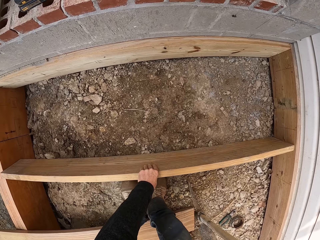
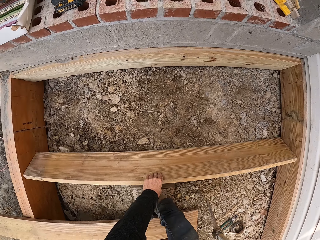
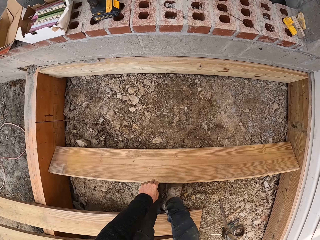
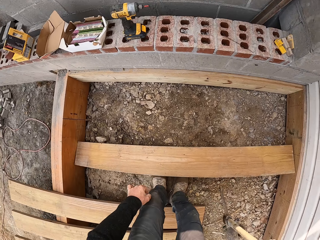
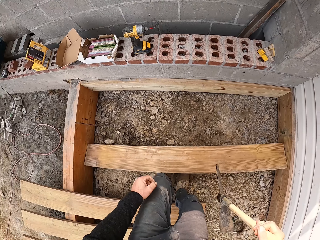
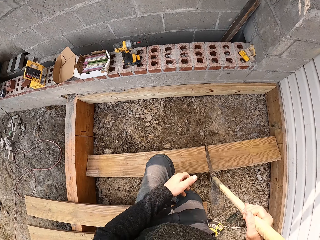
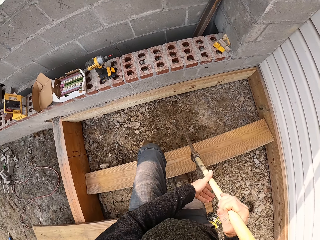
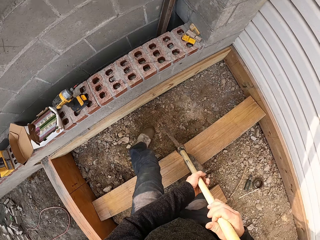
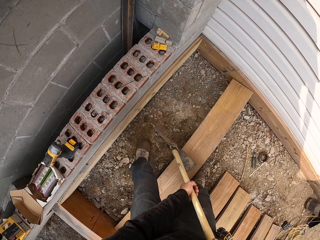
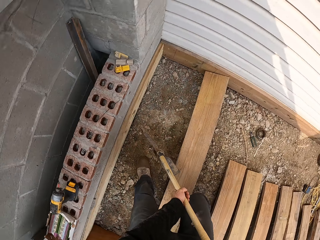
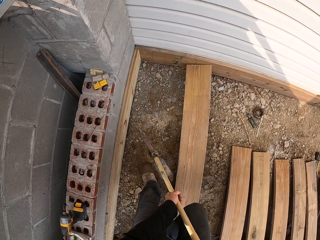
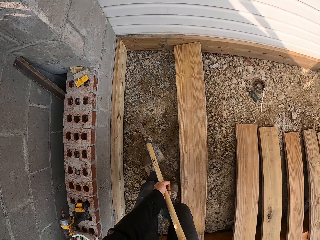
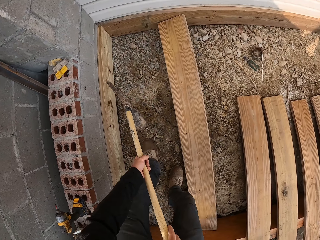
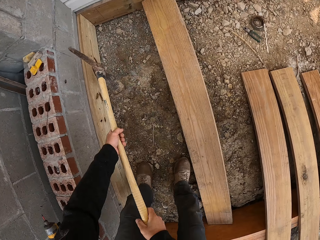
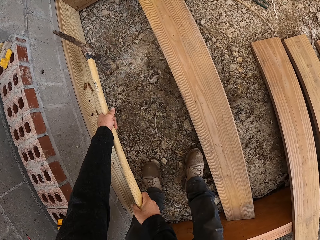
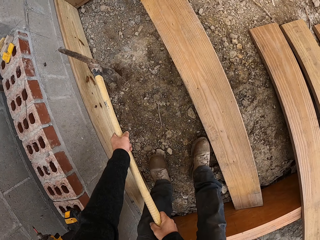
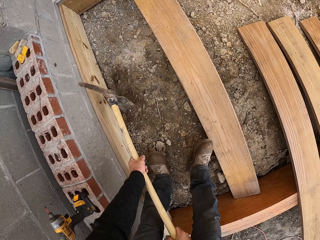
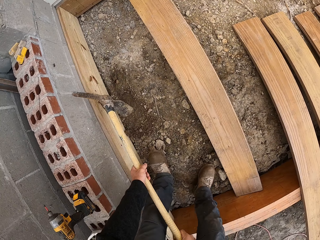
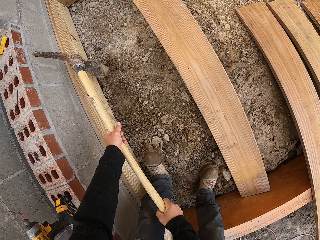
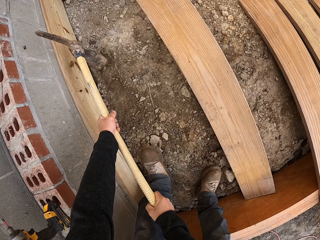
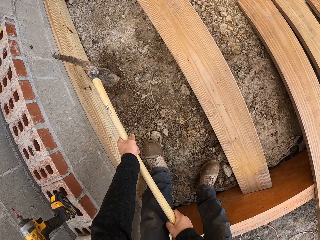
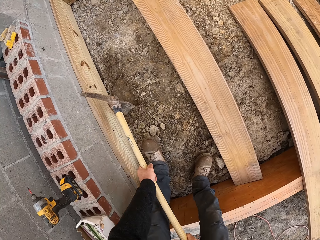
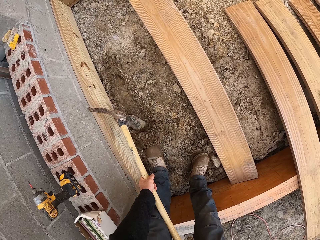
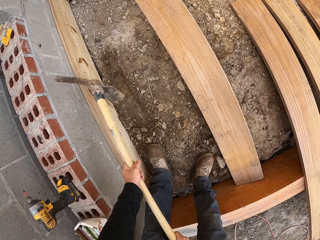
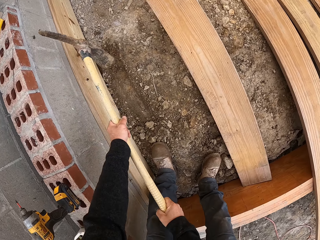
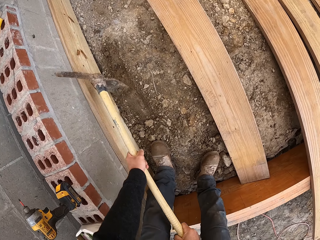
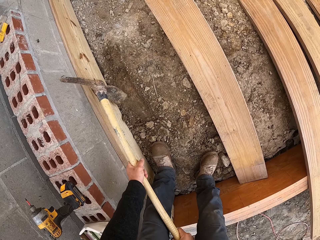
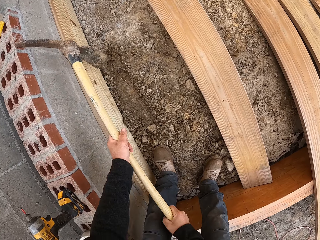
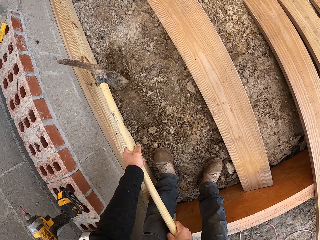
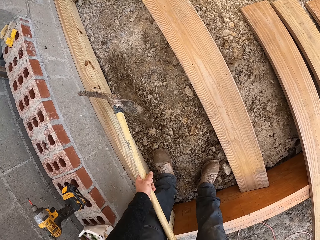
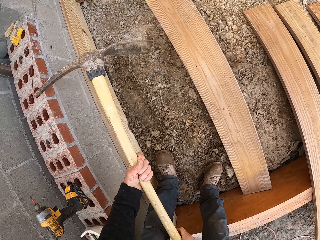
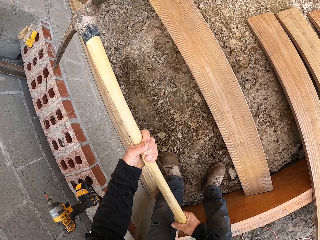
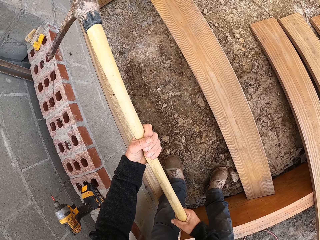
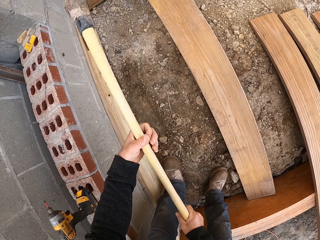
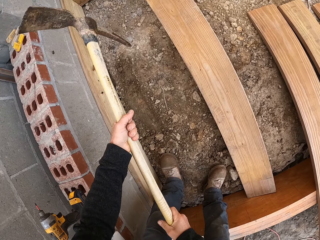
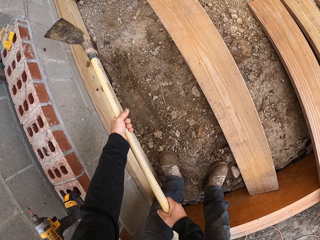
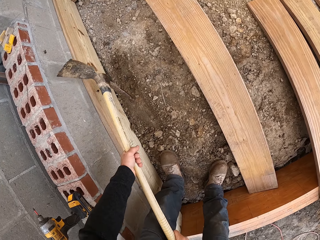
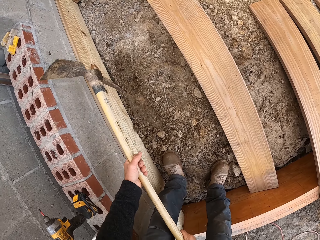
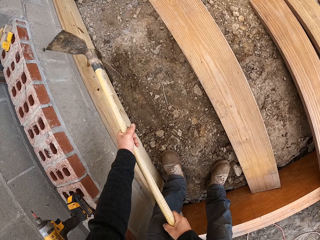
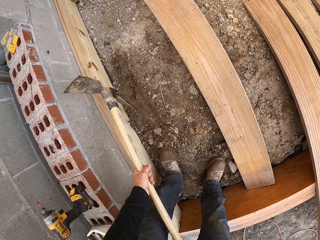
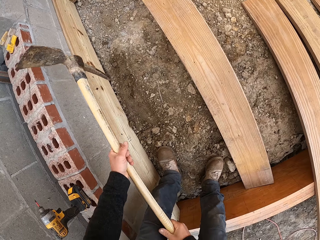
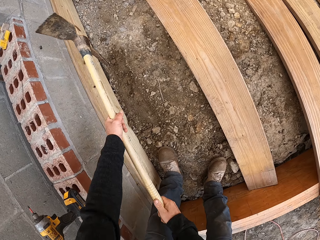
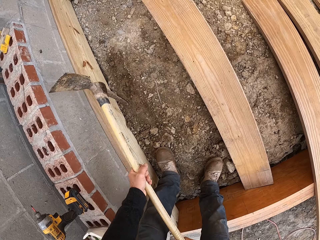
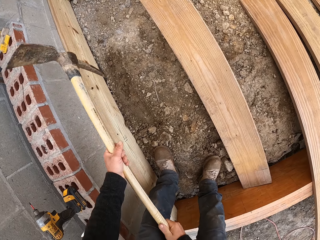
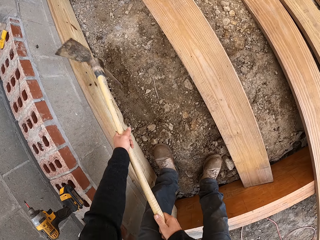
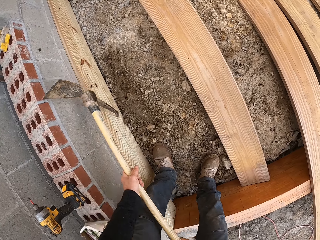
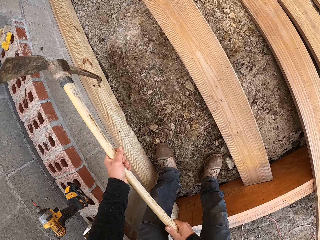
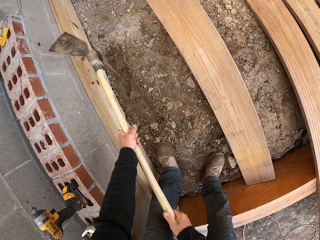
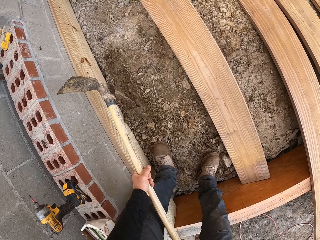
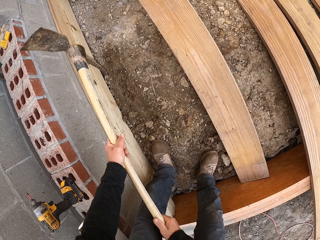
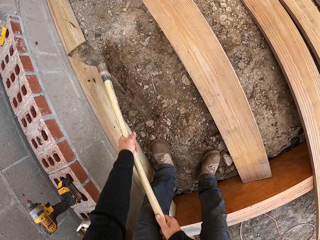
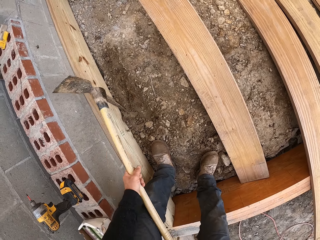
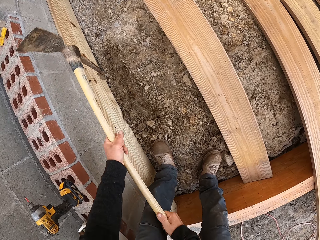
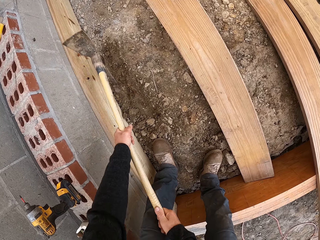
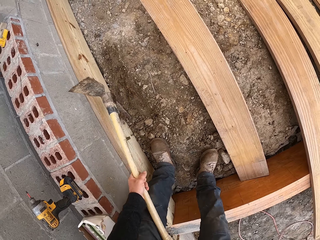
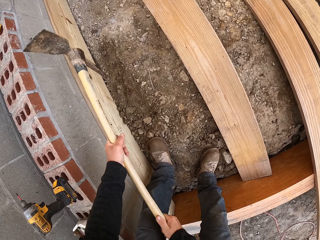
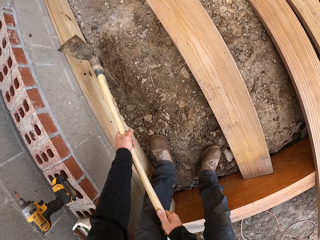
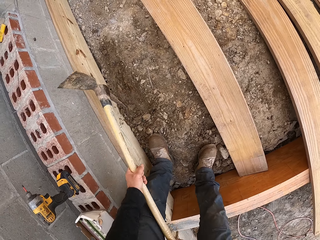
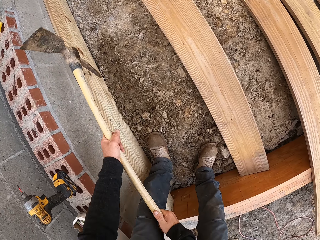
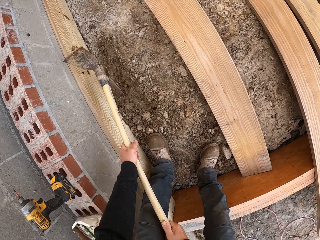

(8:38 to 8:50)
The camera wearer stabilizes the wood. They dig the ground using the mattock. They turn the mattock. They dig the ground using the mattock.

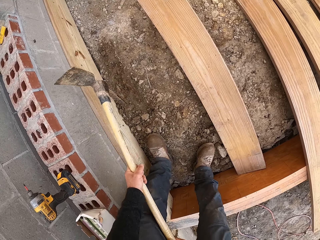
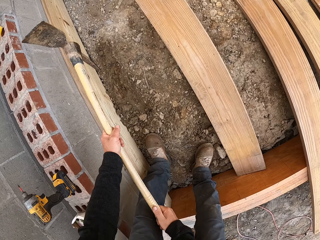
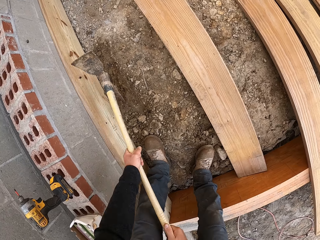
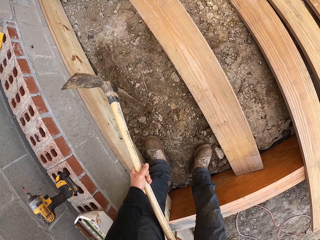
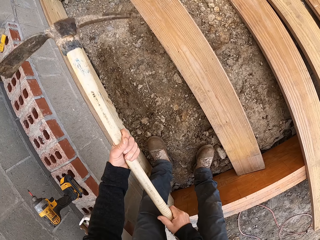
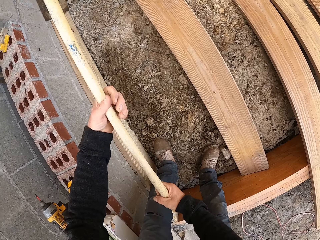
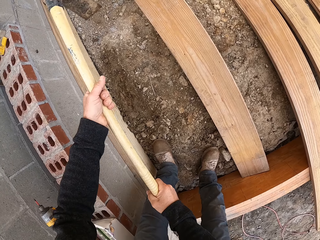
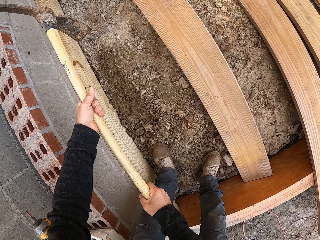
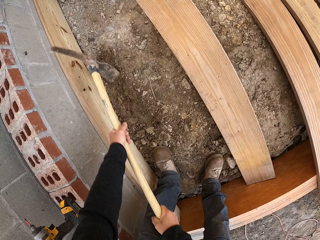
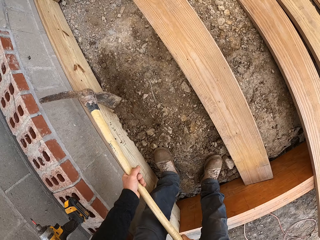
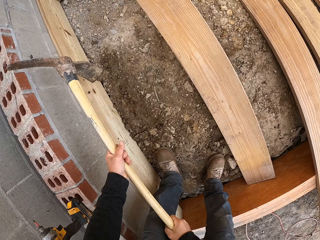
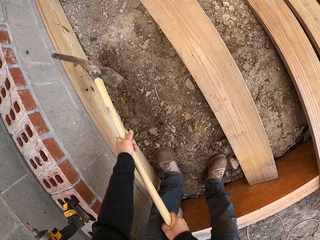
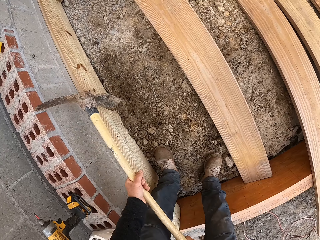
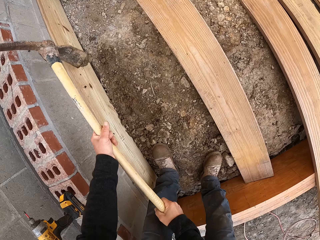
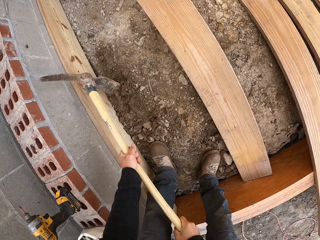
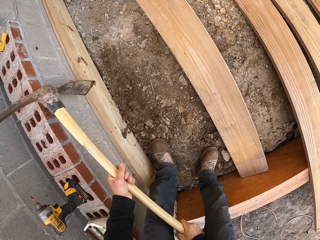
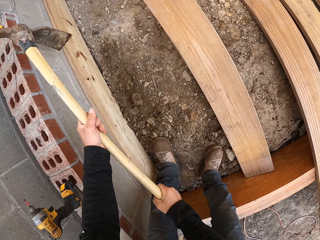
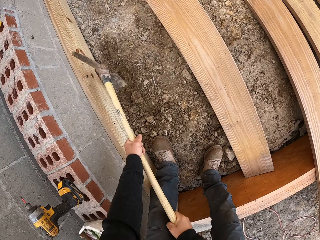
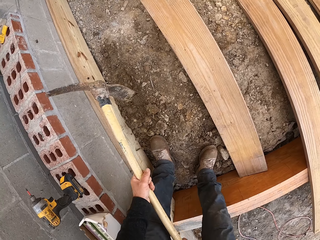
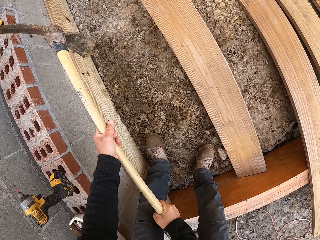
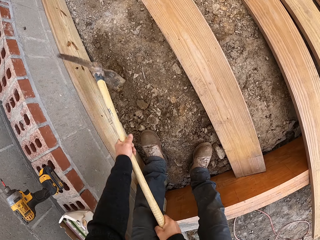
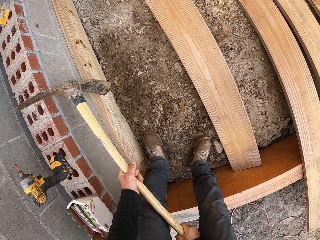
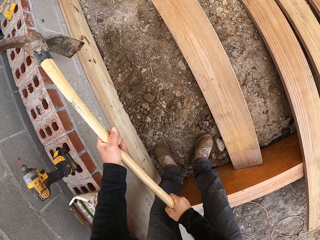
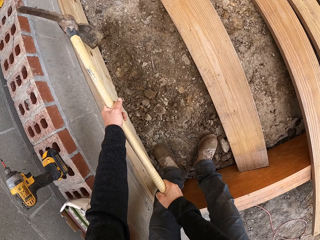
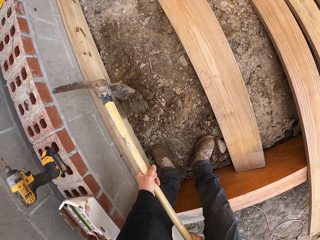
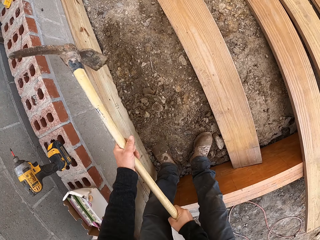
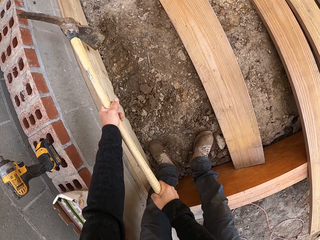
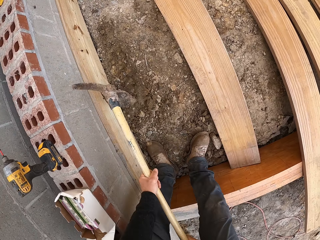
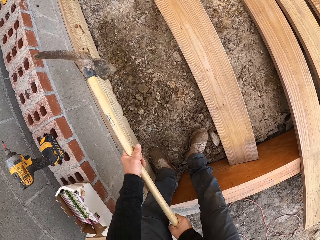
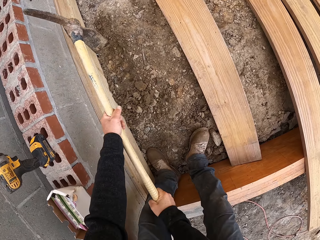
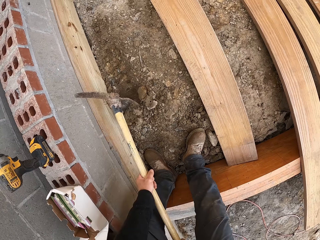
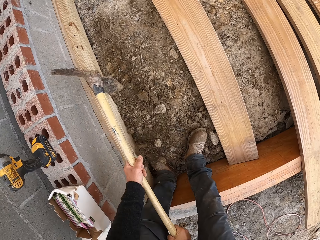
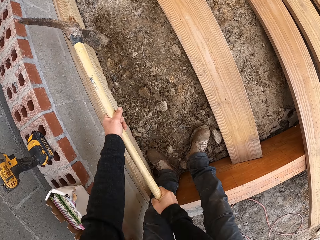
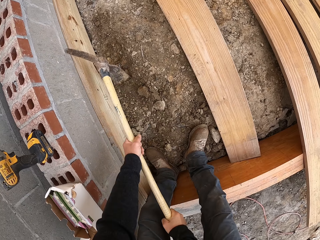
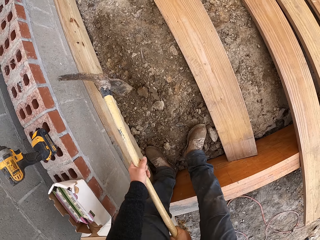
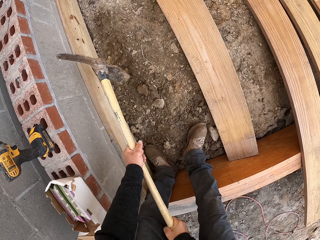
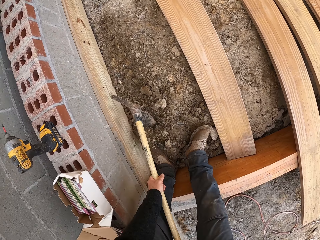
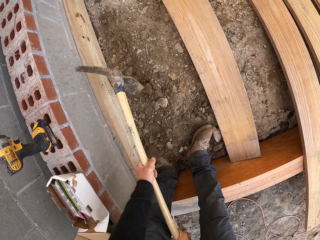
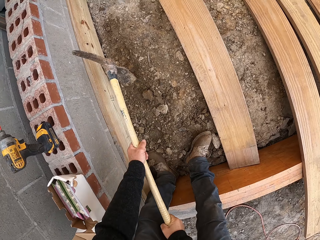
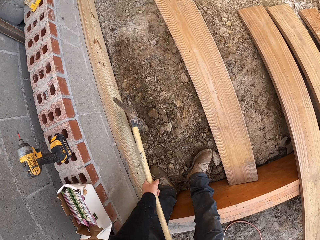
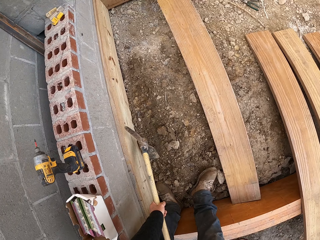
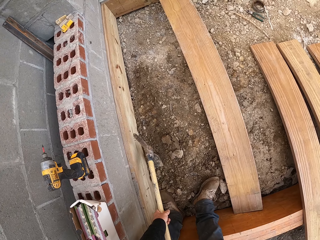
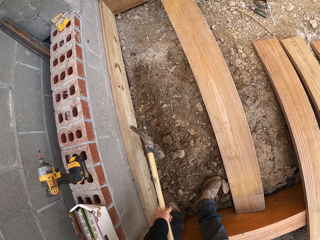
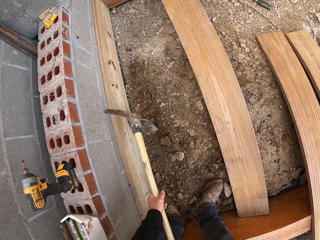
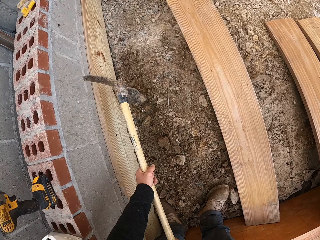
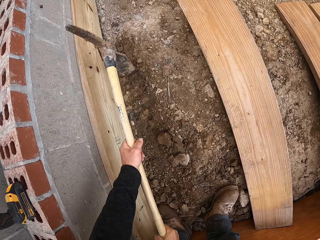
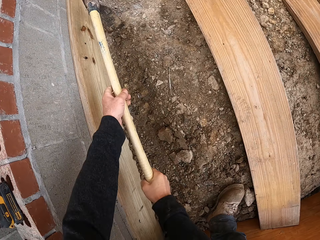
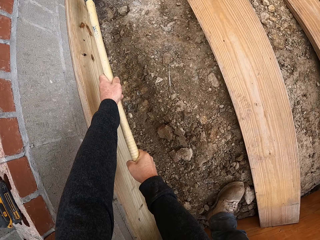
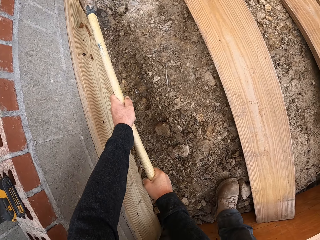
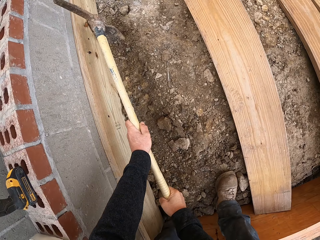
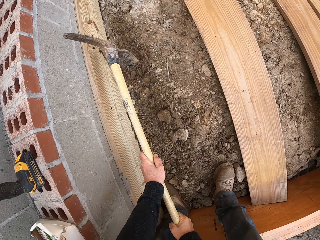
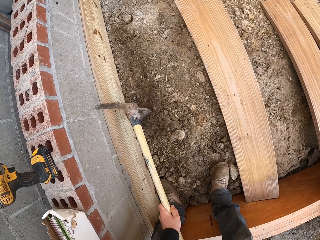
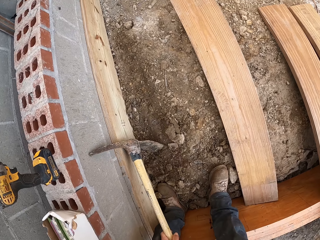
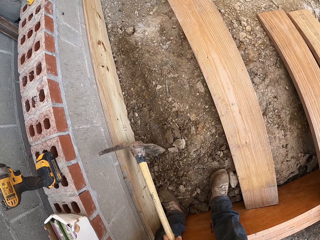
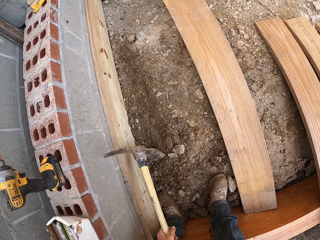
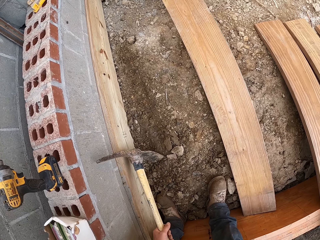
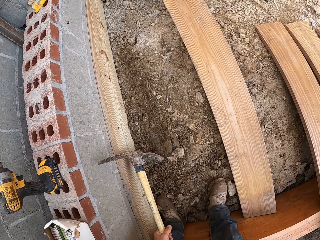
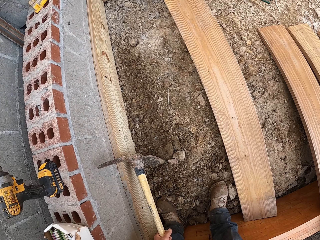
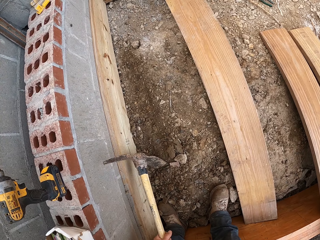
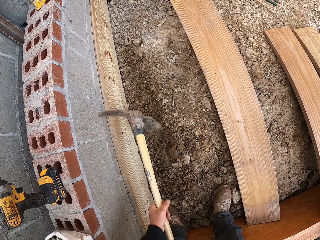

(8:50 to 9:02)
The camera wearer digs the ground using the mattock. They turn the mattock. They pull the soil.
